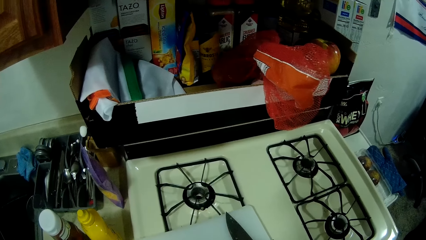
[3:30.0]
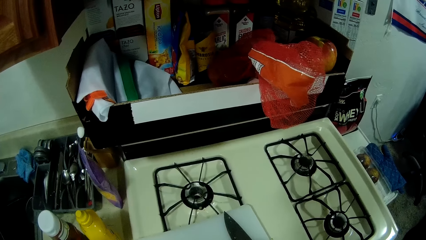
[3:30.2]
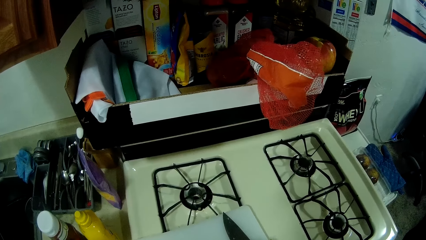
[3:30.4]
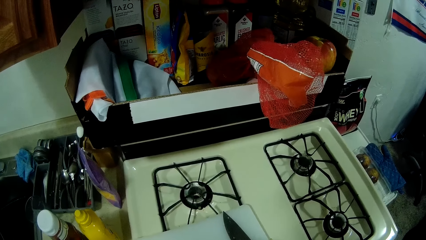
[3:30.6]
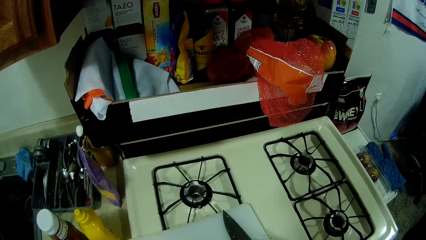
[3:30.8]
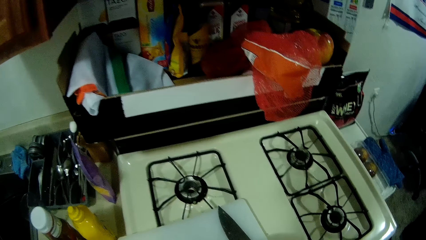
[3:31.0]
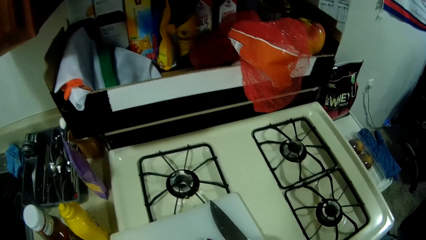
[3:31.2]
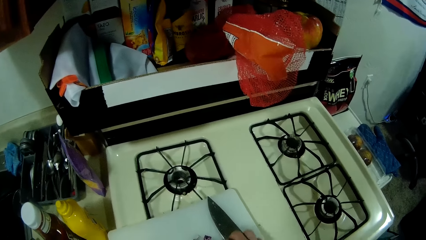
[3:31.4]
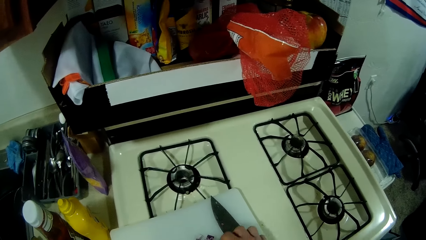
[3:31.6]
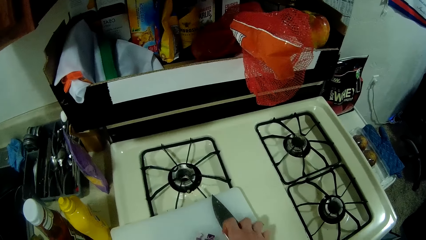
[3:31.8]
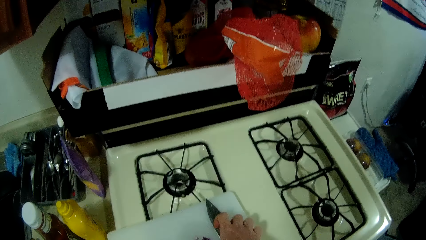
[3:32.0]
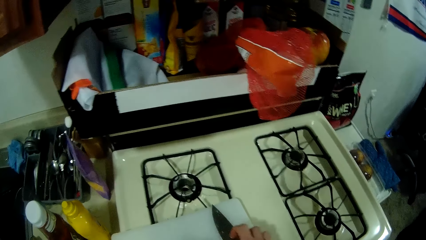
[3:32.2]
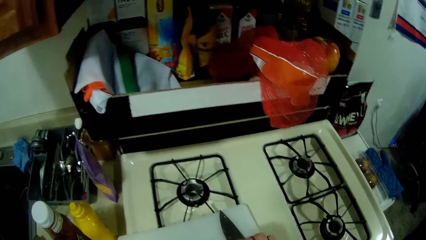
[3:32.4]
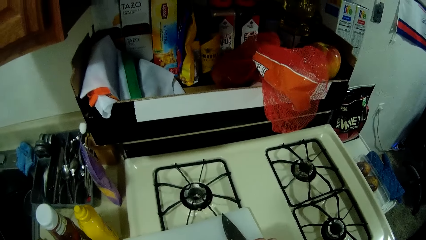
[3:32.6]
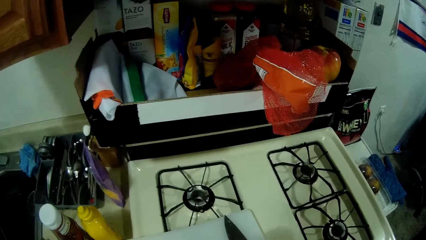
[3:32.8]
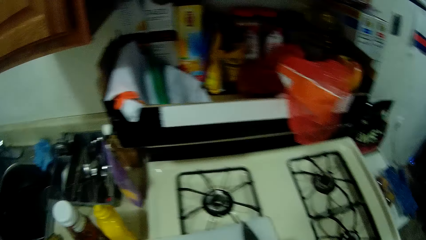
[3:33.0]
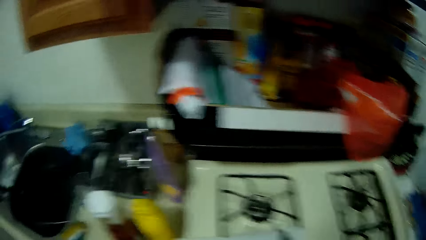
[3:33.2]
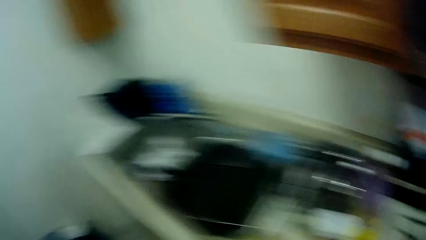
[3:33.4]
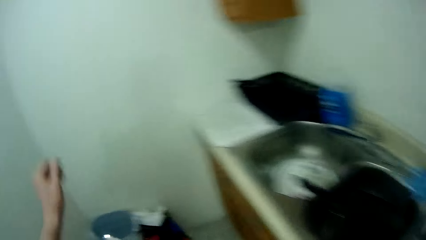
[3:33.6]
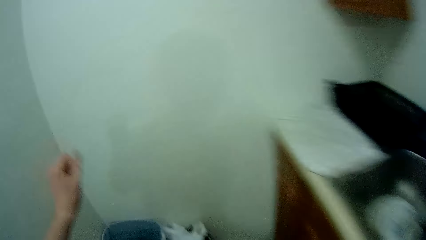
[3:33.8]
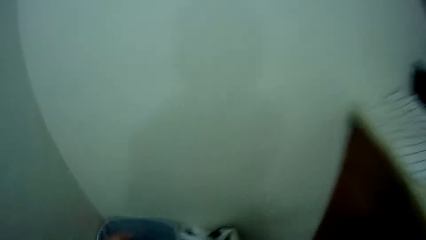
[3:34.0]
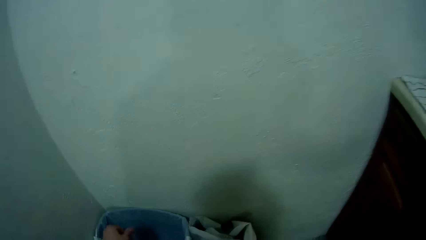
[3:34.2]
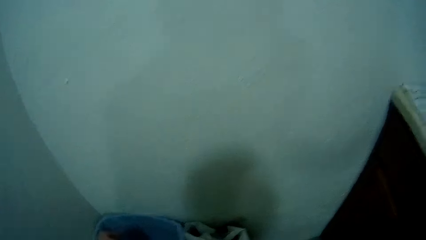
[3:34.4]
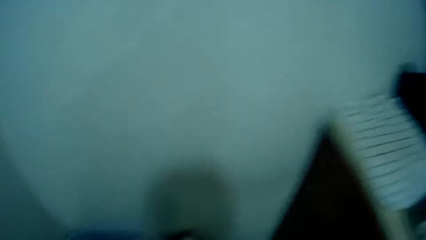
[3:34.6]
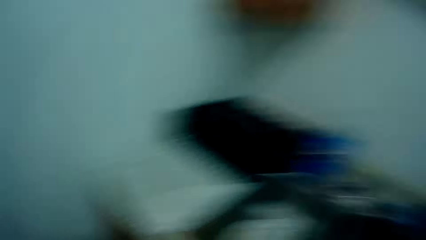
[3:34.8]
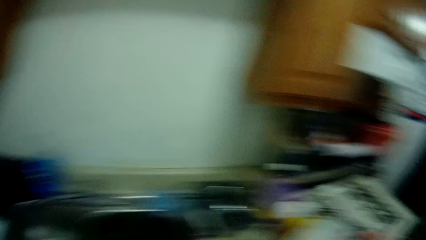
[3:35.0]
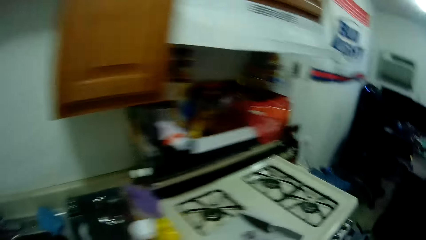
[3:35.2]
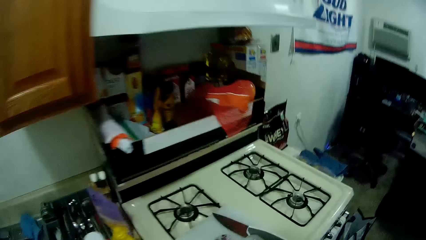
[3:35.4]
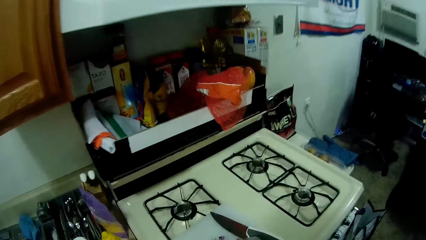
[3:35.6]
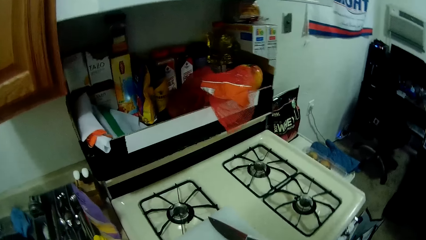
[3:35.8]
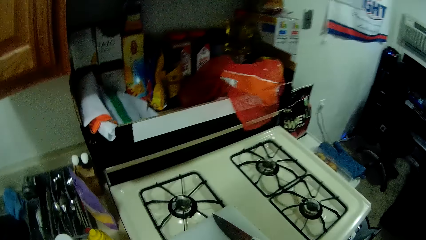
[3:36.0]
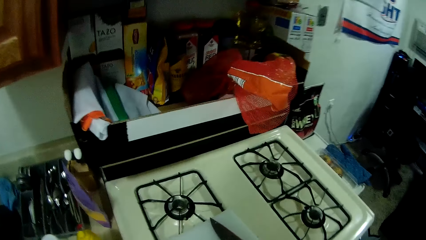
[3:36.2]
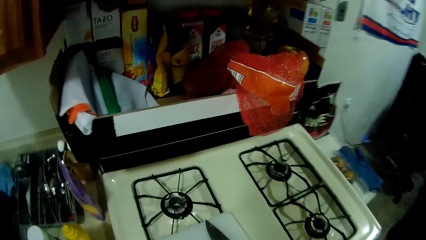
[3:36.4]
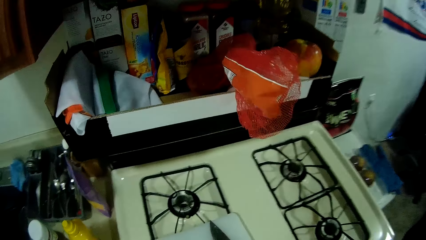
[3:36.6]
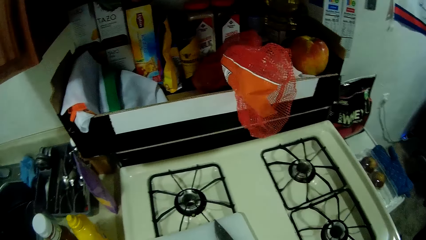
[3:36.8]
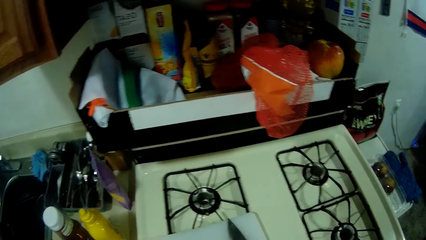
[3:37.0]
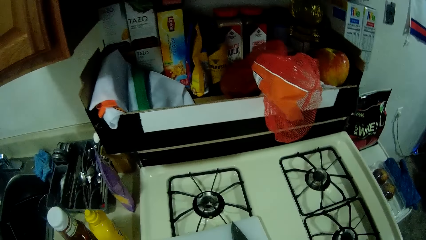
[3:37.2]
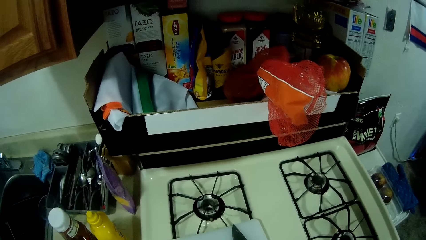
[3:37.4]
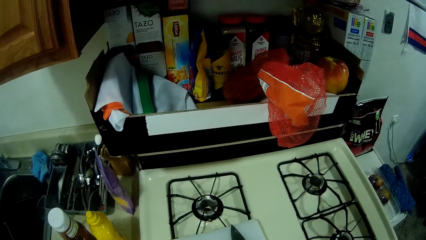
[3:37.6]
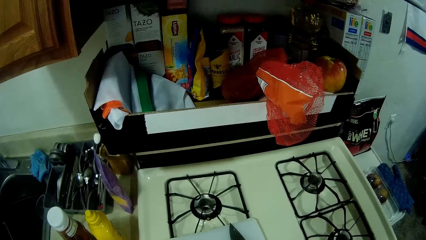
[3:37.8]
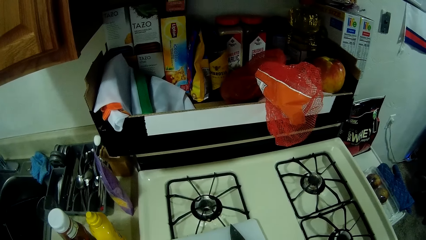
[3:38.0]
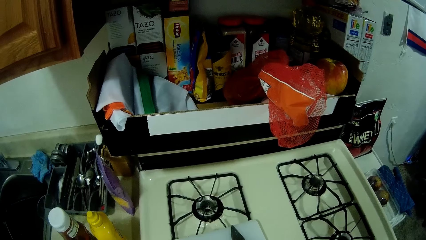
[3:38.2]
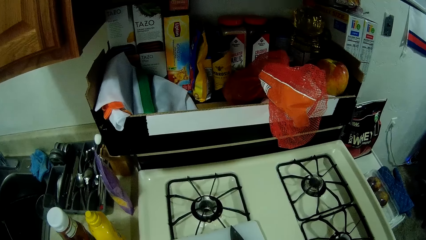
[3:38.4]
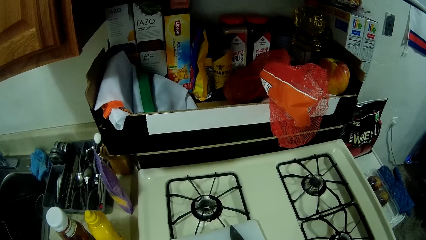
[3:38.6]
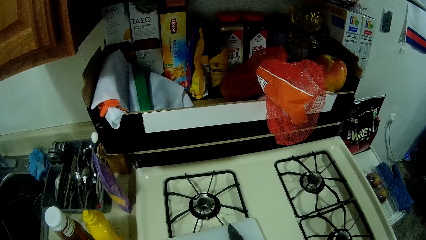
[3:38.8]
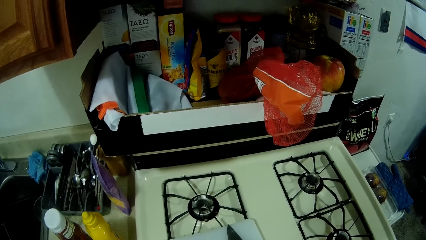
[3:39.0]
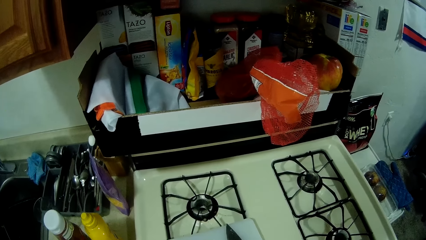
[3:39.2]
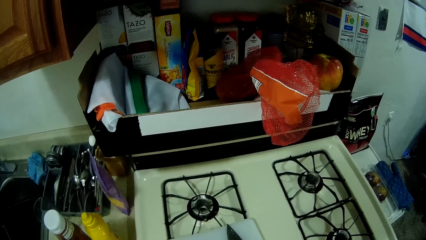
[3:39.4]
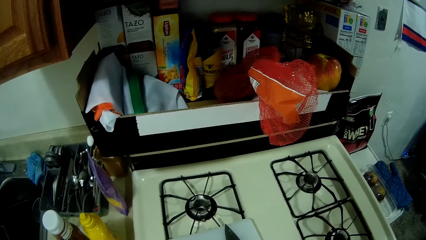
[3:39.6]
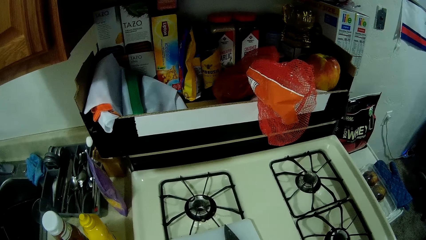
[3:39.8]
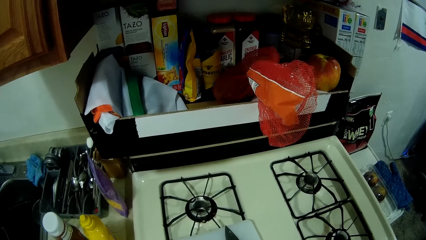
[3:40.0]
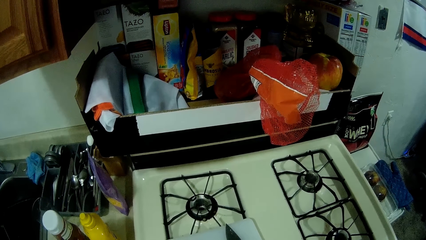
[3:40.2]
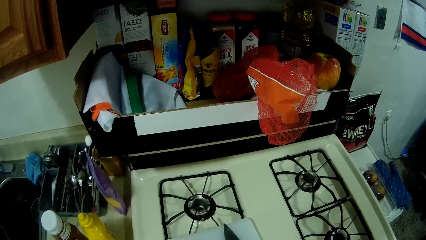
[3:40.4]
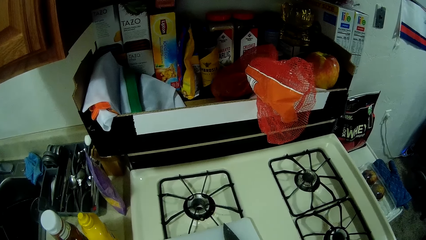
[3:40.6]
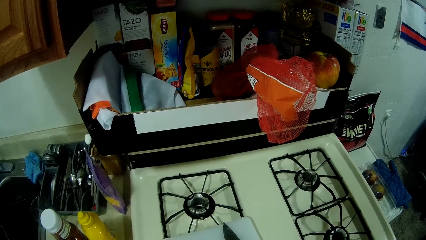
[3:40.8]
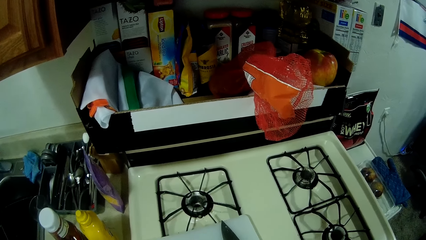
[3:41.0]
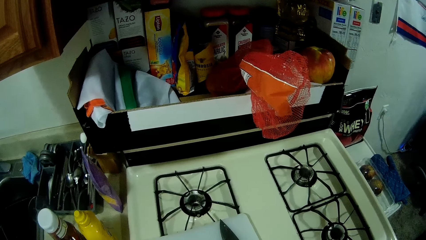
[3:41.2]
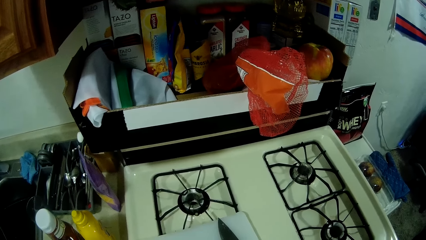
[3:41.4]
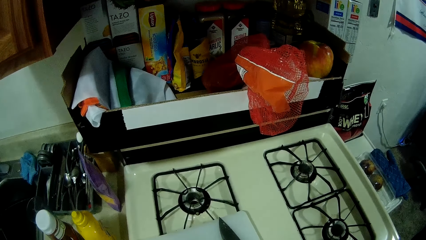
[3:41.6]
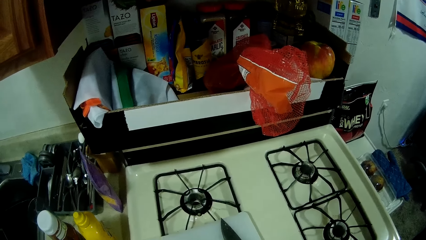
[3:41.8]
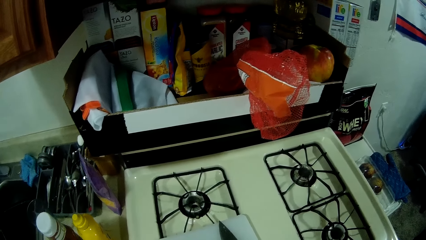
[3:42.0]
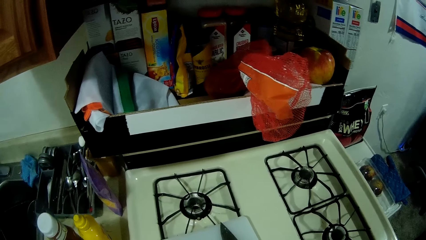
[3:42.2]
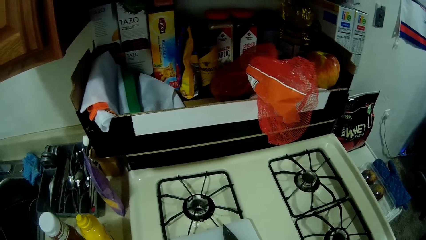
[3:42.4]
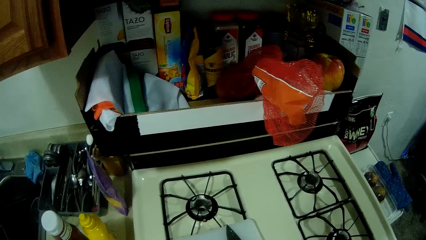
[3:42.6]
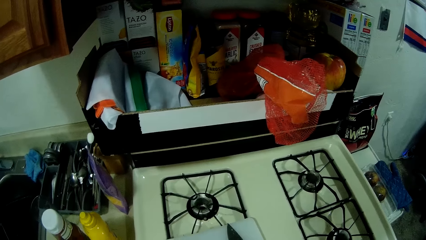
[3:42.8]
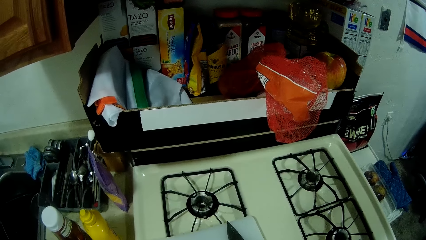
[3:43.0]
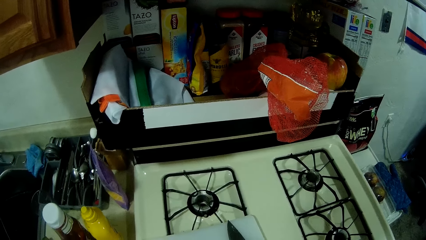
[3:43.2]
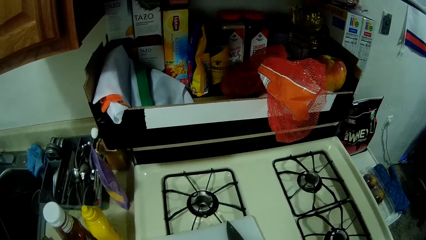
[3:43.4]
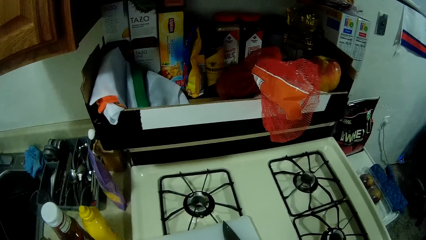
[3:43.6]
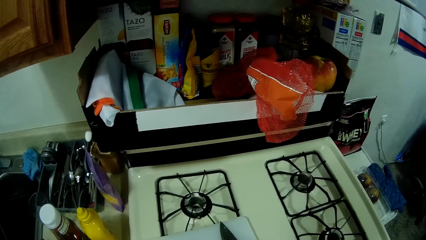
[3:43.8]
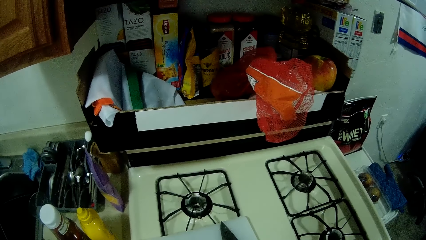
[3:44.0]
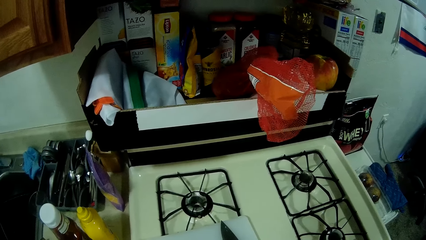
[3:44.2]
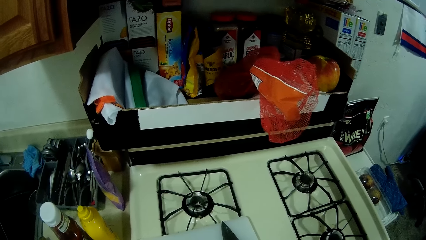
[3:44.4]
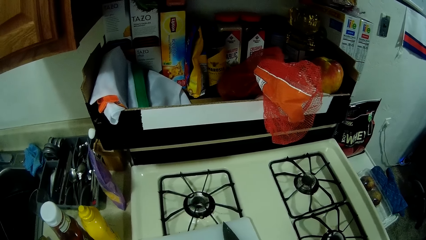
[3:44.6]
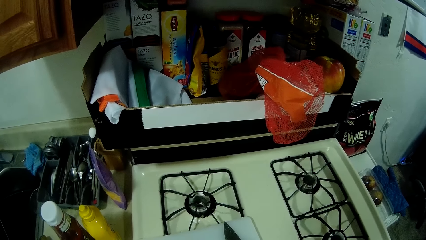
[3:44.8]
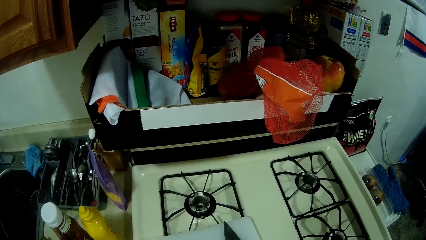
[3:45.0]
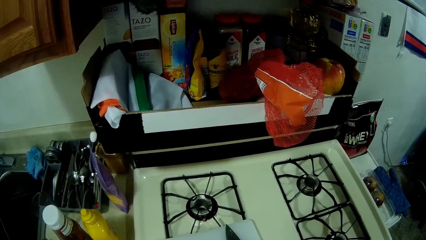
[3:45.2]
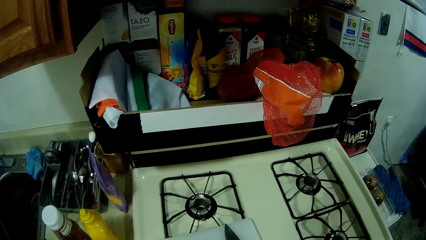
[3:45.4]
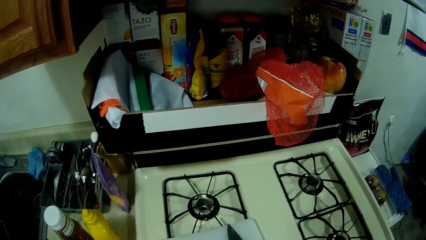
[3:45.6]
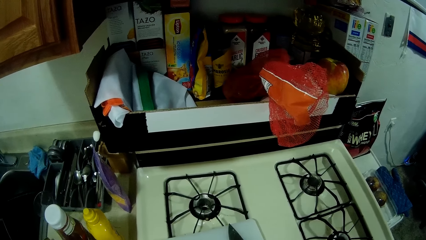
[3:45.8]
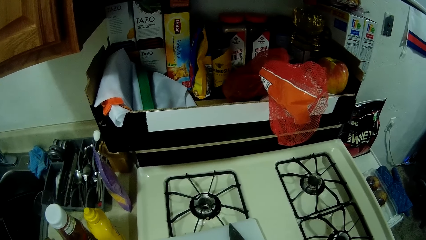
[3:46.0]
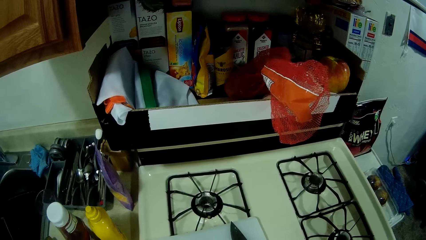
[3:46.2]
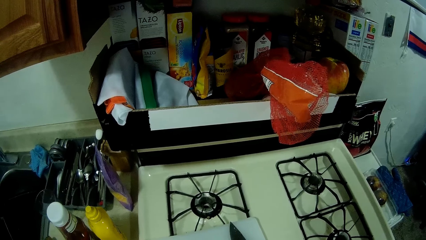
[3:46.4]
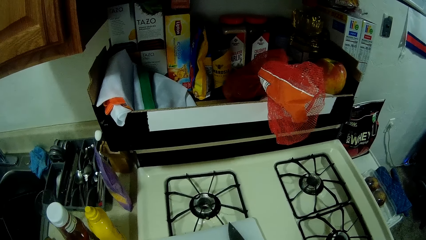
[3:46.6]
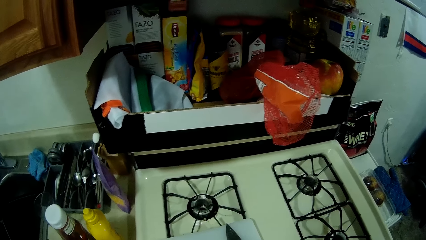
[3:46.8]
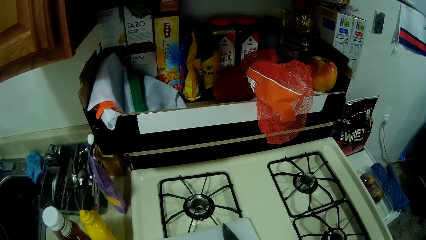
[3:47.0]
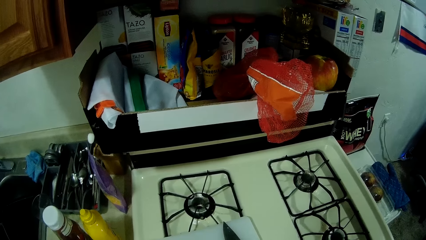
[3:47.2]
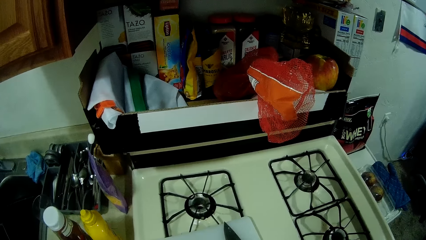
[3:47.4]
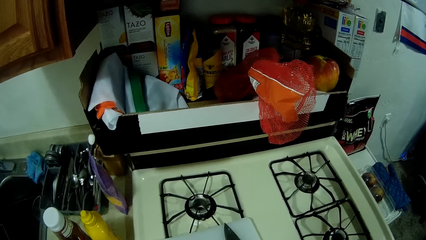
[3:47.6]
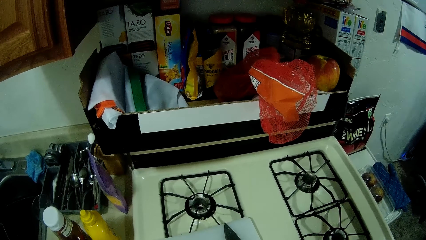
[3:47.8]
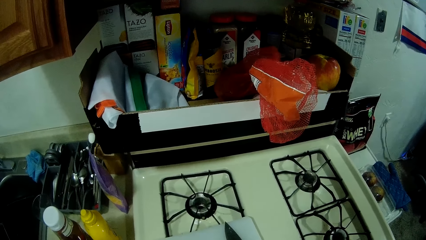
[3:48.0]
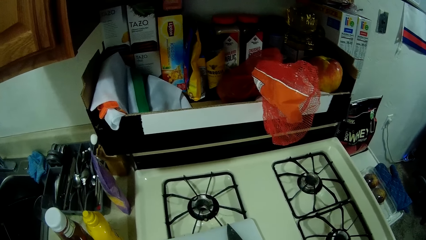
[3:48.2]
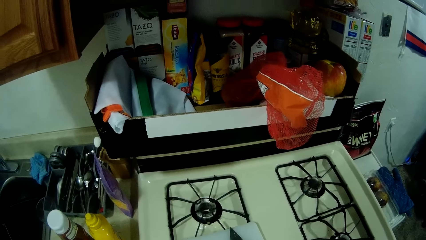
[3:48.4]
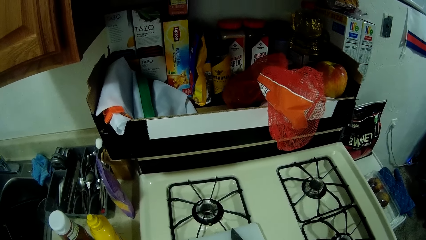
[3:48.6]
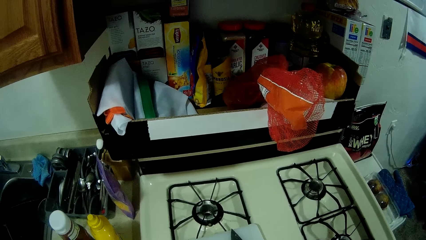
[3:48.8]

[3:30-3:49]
The camera wearer touches the knife. They step forward. They drop dirt in the dustbin. They step forward. They do something.
